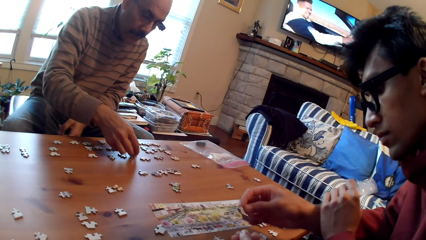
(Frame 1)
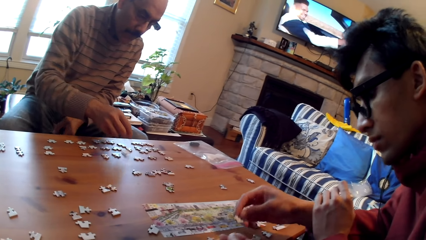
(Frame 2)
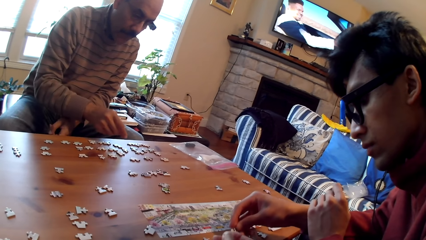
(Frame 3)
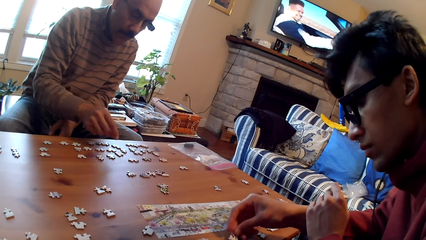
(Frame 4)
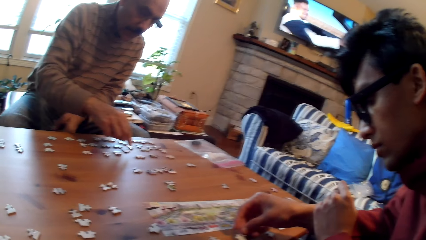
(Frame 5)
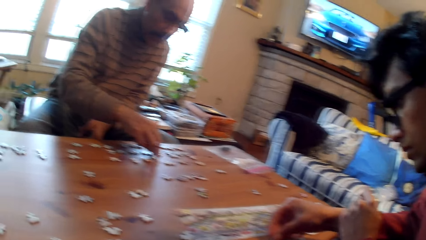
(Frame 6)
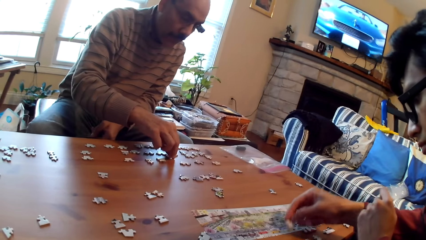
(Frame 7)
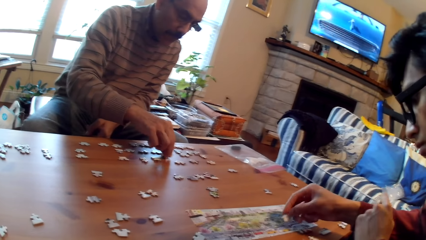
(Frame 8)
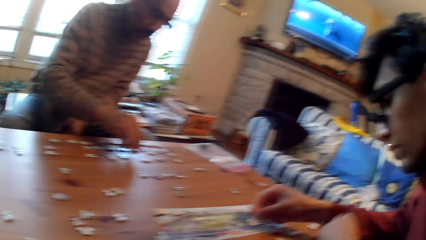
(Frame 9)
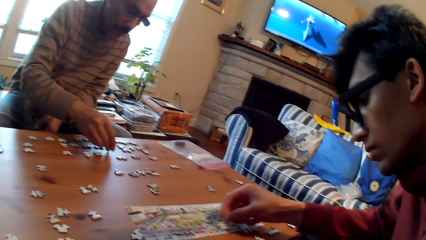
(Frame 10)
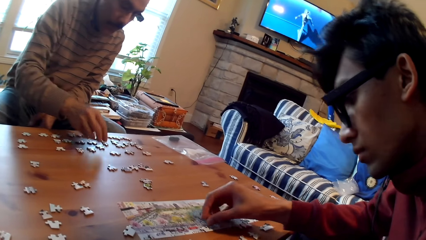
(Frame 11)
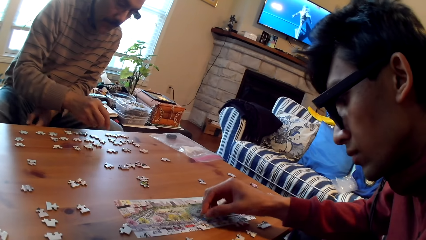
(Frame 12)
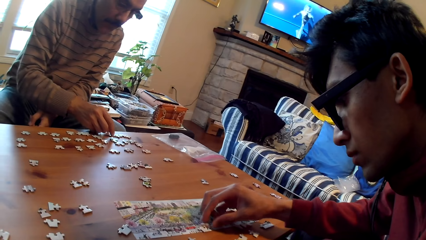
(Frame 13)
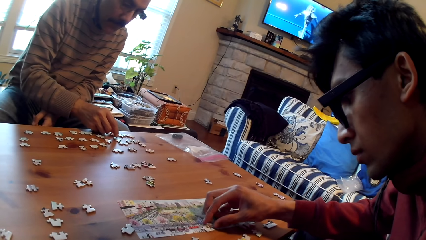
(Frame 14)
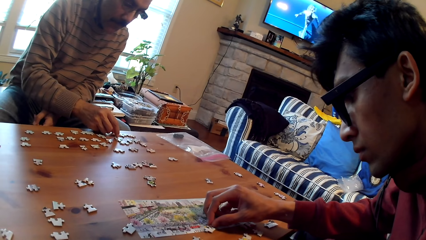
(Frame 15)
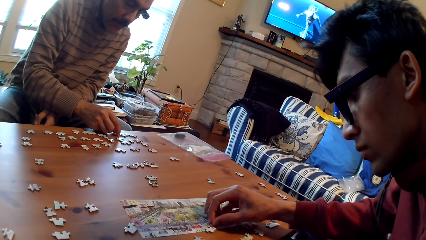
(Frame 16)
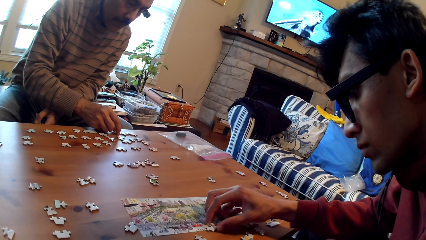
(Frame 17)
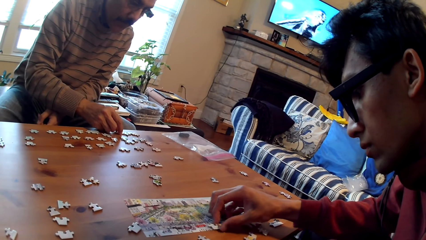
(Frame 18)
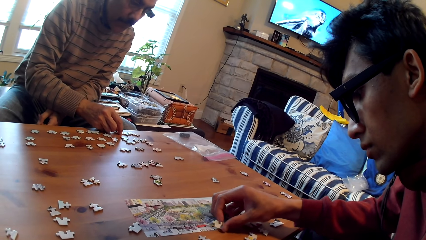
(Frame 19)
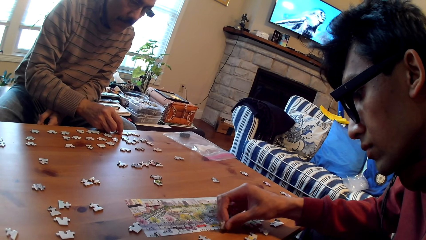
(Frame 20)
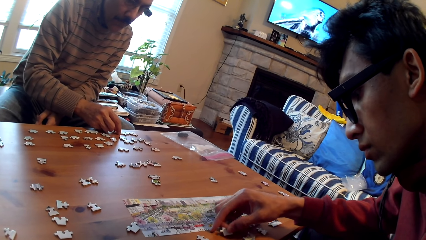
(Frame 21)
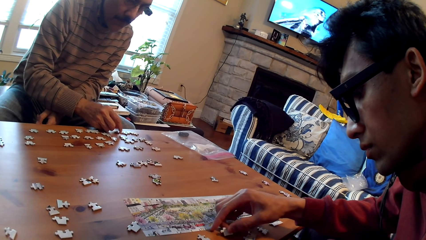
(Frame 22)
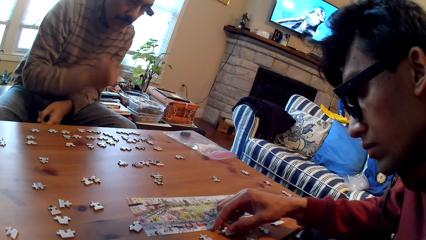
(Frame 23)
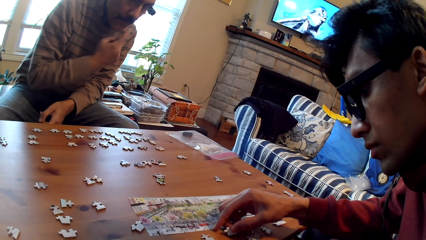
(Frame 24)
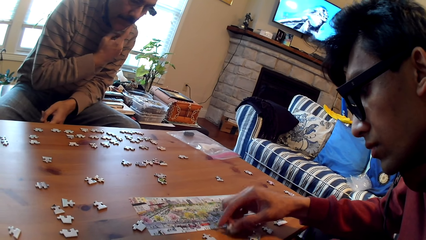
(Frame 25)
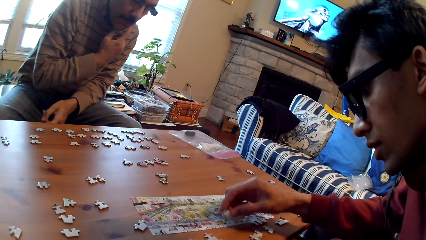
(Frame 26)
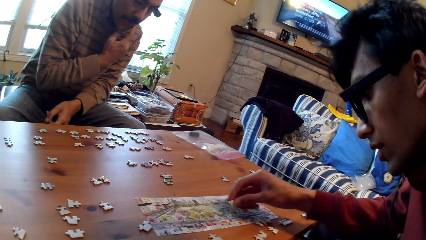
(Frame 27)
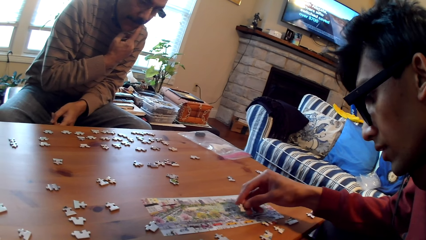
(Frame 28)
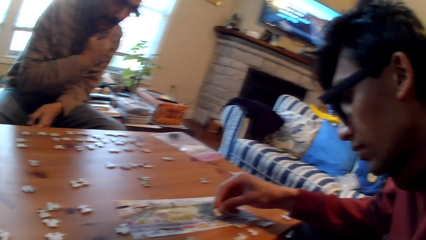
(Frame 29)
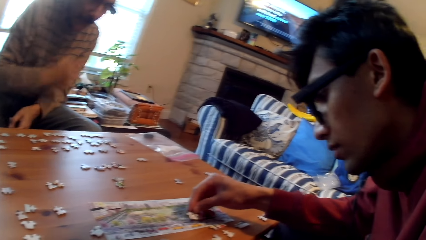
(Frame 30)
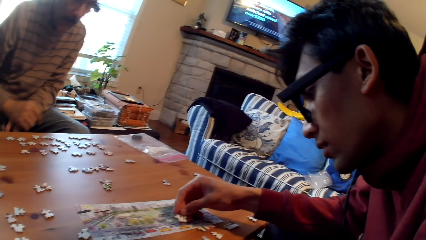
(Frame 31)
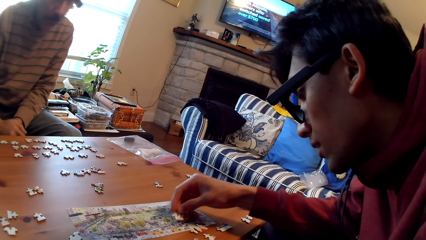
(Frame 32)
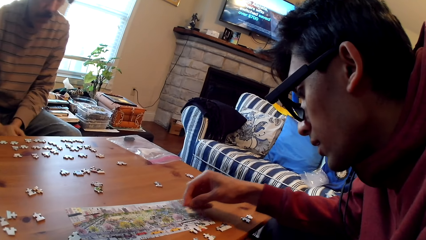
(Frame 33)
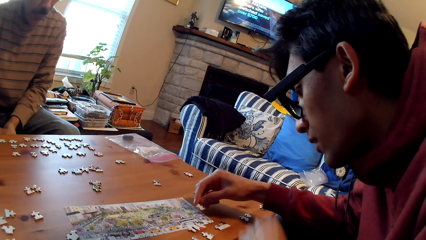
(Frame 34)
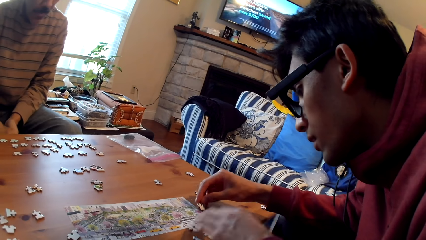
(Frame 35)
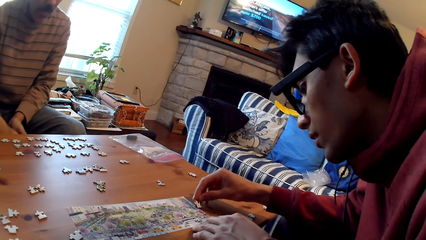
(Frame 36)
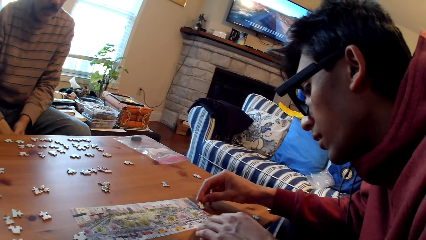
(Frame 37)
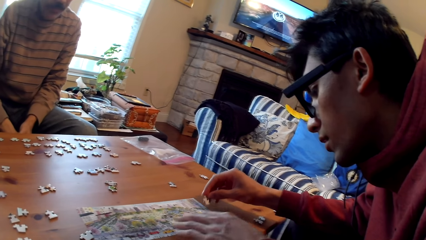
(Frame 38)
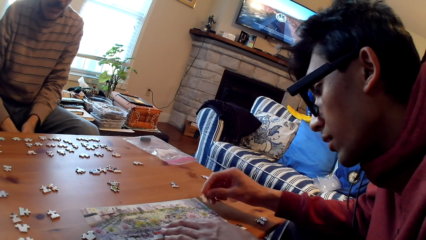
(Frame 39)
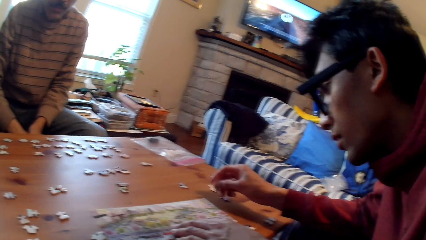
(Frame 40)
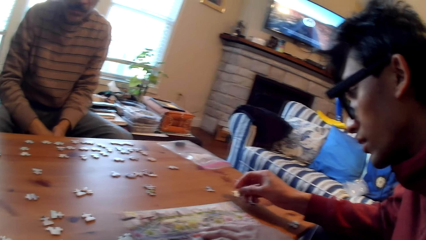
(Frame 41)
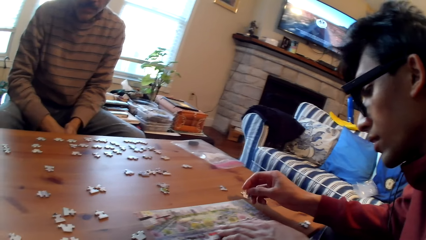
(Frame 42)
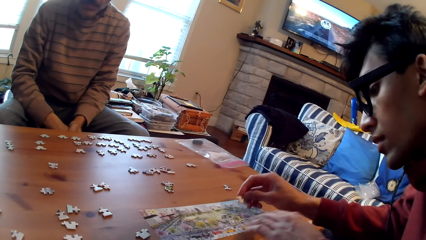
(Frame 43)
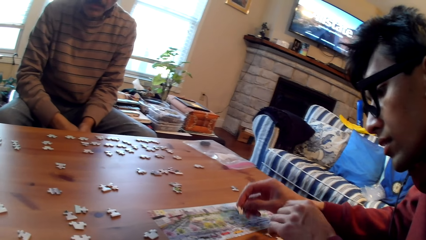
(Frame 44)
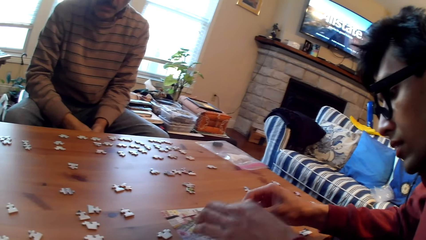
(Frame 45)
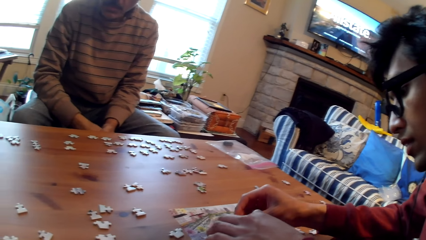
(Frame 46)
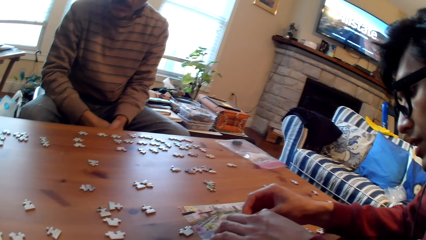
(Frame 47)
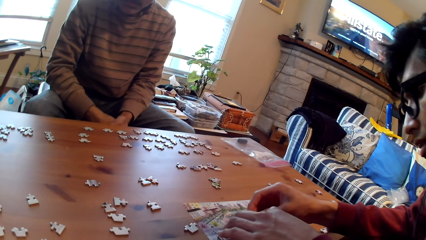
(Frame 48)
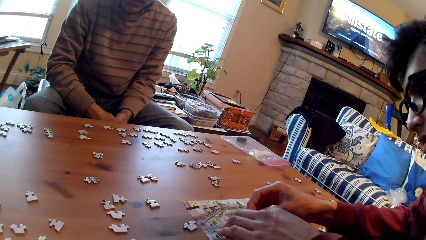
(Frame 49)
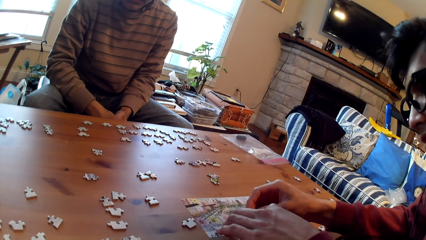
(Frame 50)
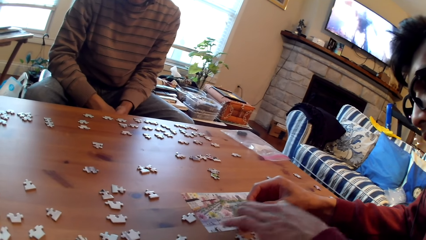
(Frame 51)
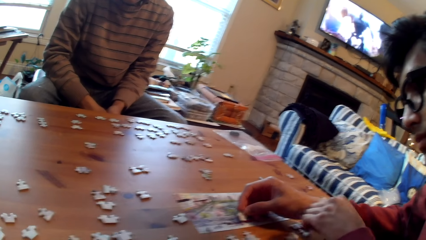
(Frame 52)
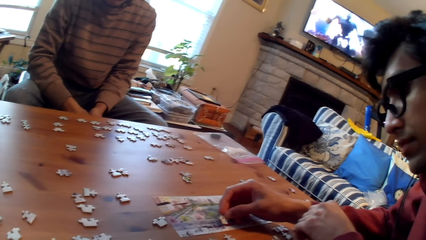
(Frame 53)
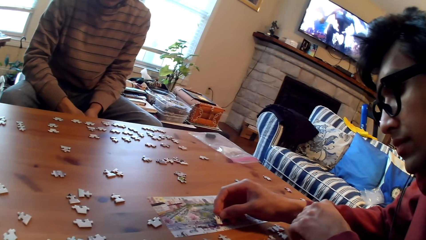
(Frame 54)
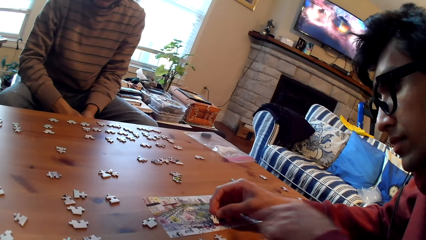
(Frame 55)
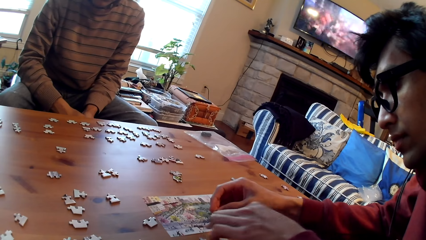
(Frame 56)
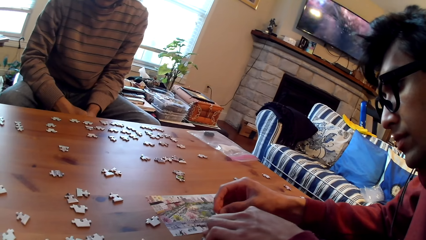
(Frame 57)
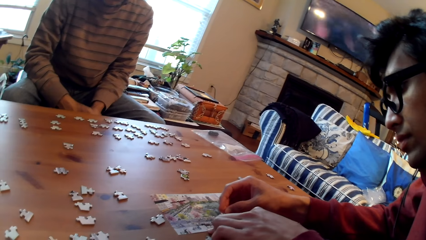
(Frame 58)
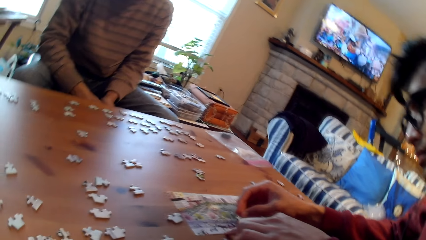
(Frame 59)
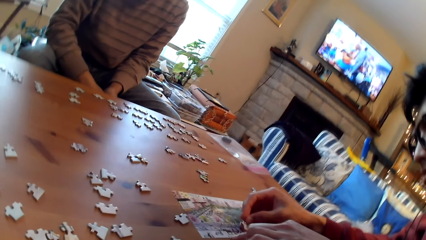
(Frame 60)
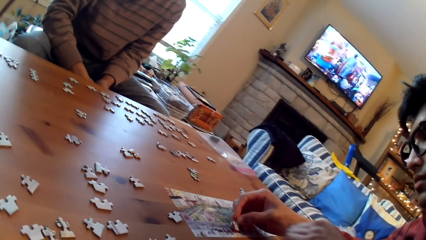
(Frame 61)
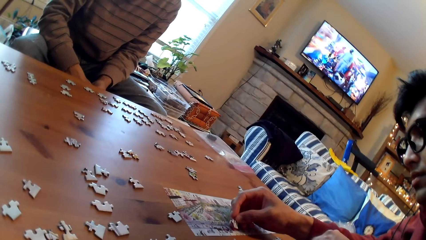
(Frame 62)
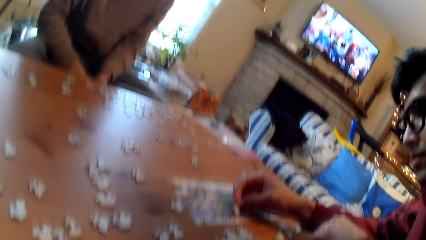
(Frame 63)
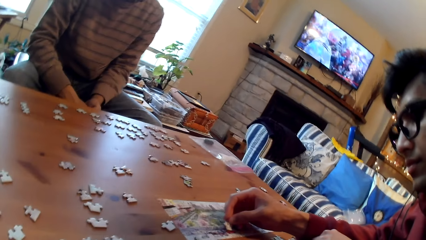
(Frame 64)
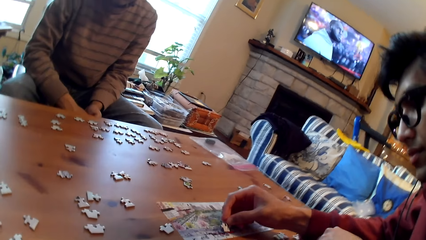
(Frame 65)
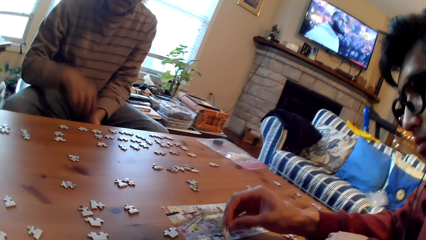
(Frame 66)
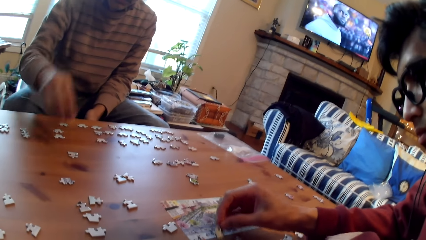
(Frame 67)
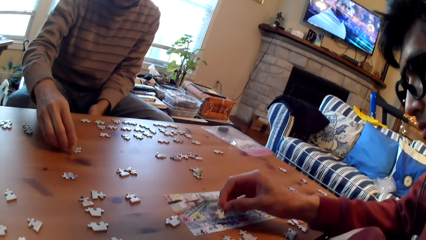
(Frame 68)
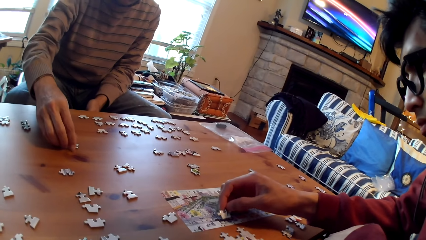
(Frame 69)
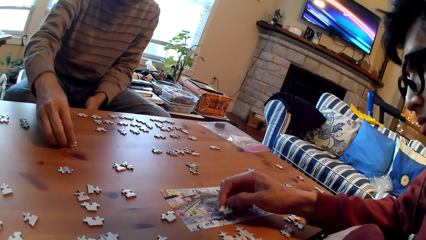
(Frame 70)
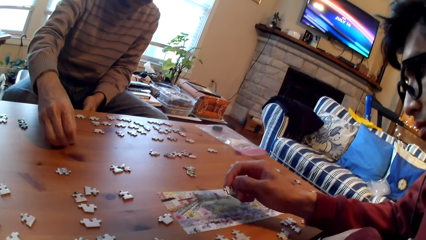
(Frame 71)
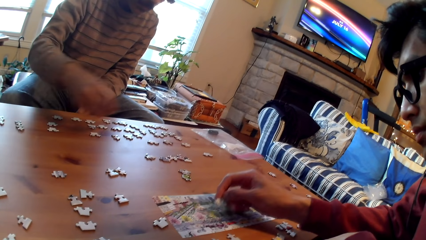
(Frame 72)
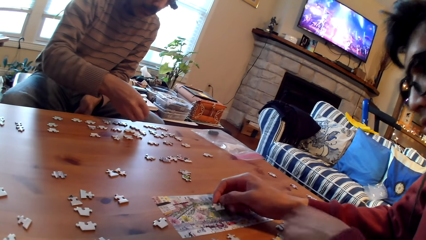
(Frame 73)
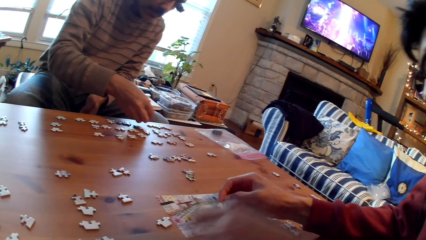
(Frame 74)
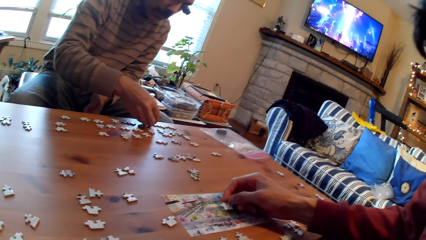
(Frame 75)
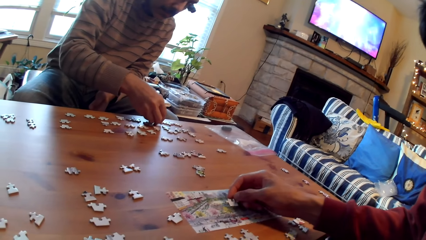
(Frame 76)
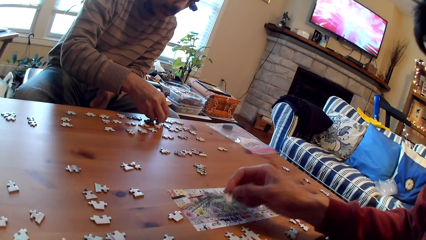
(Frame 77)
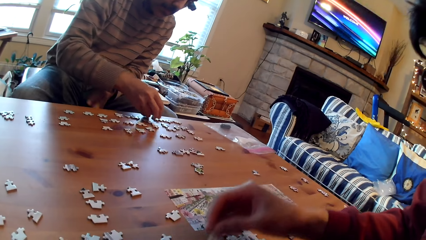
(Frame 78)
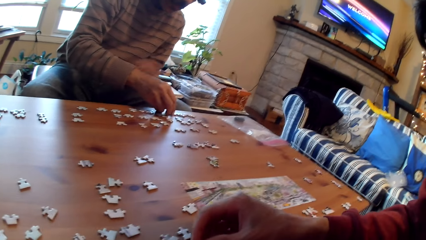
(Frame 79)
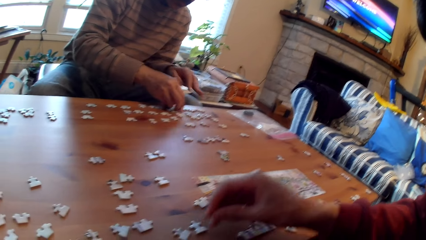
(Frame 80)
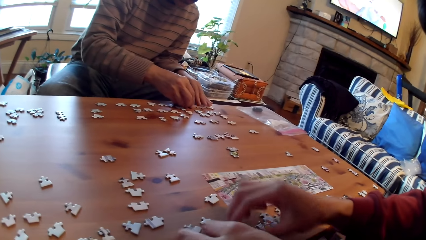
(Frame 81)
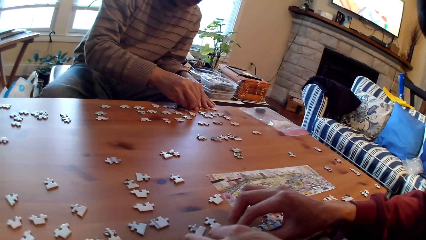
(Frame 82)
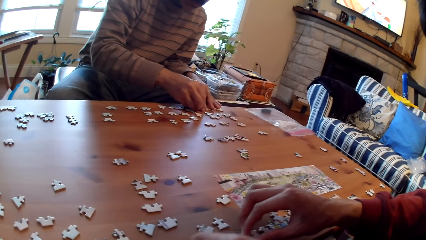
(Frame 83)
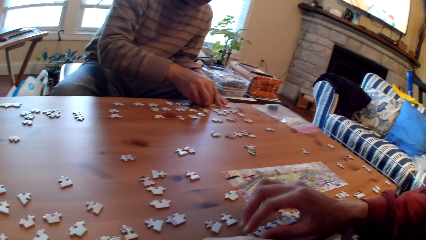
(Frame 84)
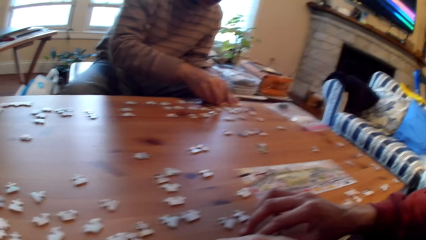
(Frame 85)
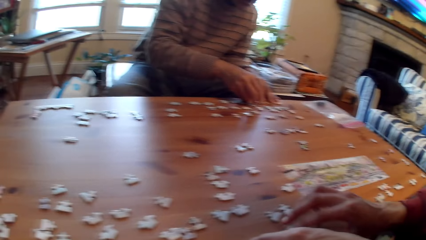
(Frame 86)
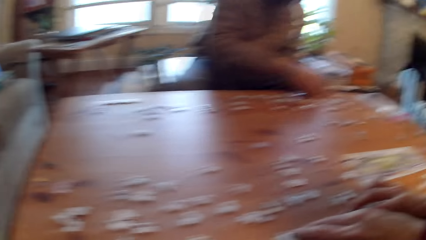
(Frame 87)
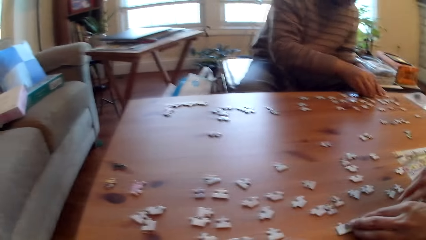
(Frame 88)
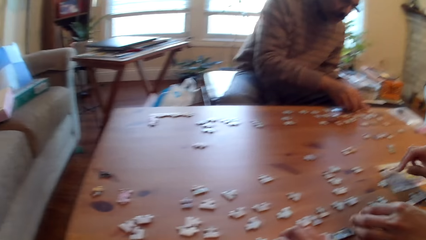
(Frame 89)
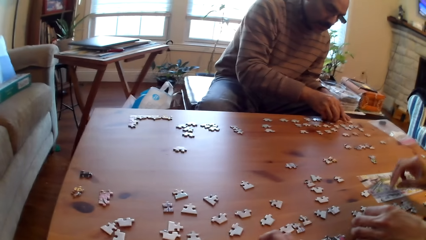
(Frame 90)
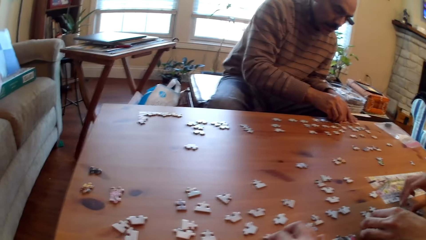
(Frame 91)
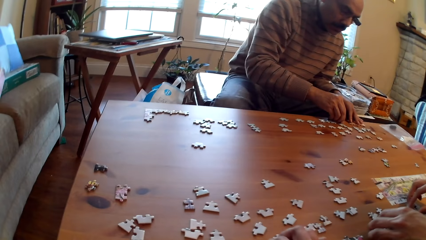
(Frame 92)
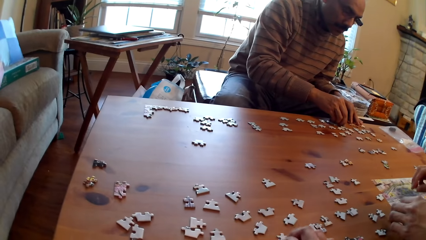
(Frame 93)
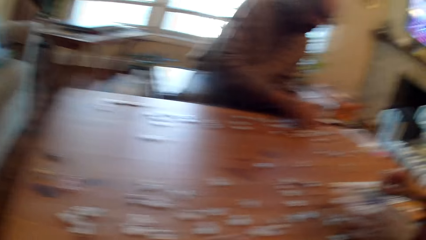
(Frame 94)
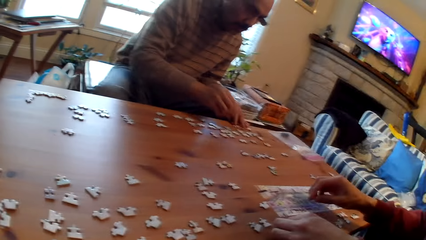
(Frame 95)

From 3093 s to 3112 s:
The camera wearer gives a man a card. The man fixes the card with his hand. Another man arranges the puzzle pieces on the table. The first man moves the puzzle piece on the table. The camera wearer arranges the puzzle pieces on the table.
